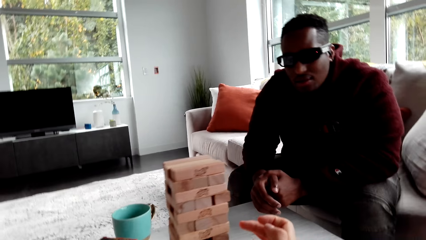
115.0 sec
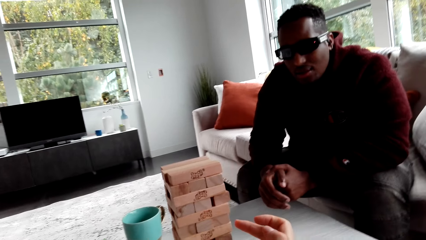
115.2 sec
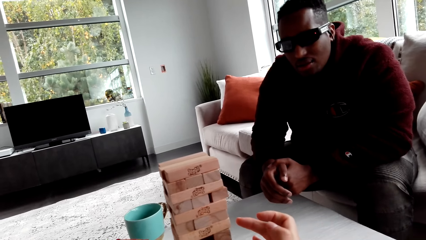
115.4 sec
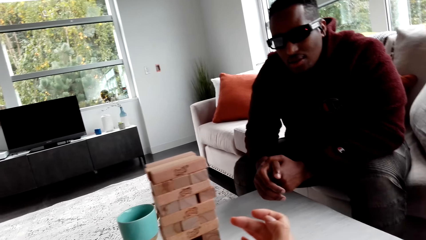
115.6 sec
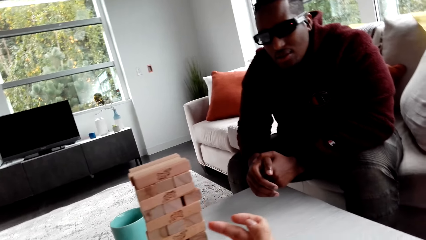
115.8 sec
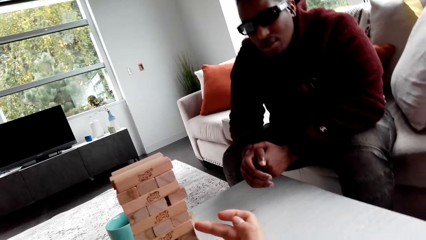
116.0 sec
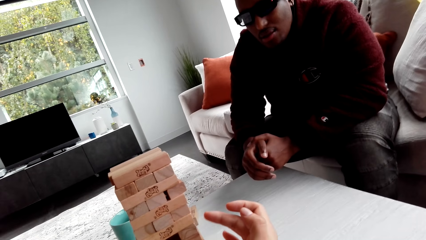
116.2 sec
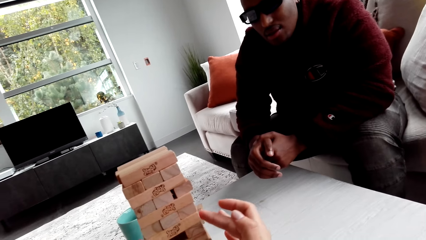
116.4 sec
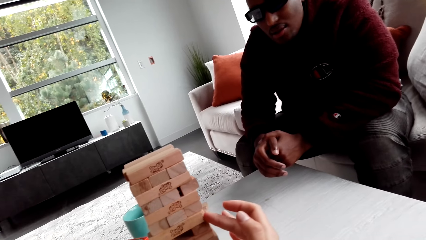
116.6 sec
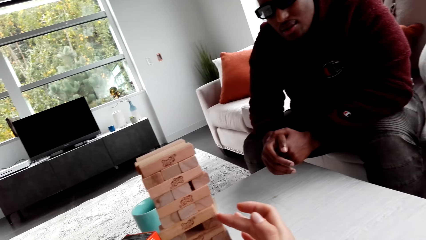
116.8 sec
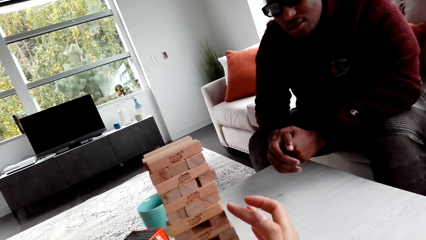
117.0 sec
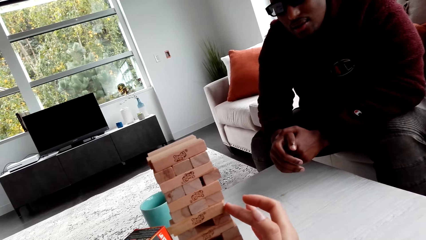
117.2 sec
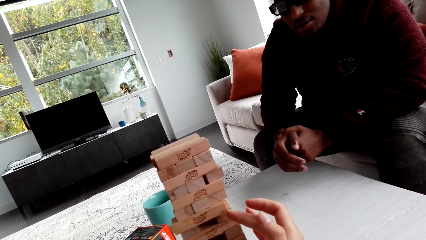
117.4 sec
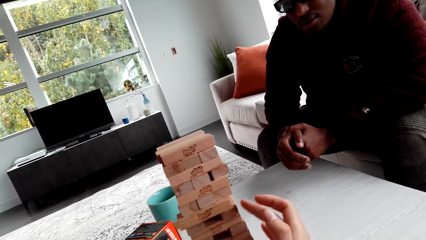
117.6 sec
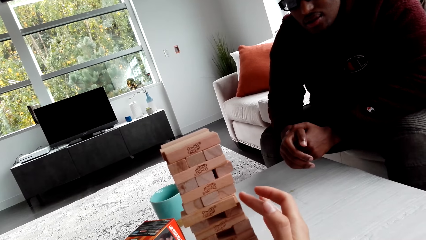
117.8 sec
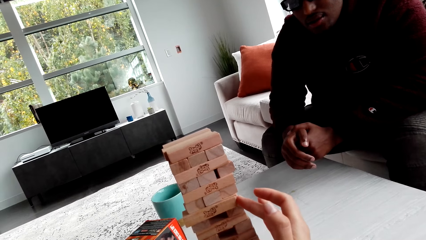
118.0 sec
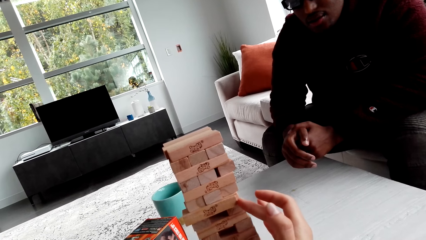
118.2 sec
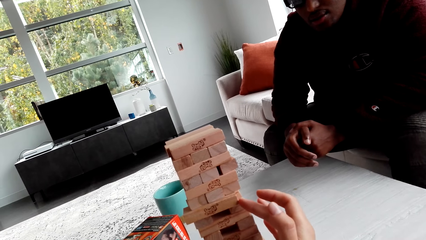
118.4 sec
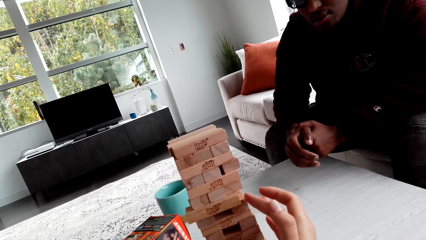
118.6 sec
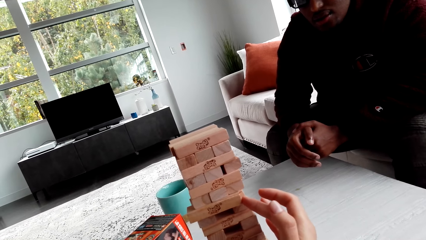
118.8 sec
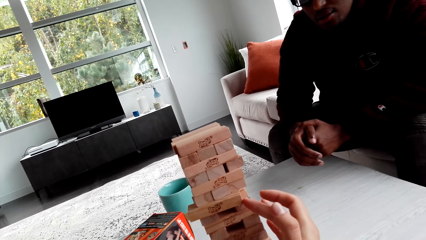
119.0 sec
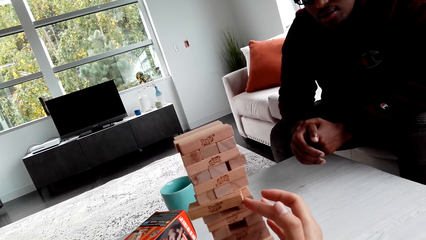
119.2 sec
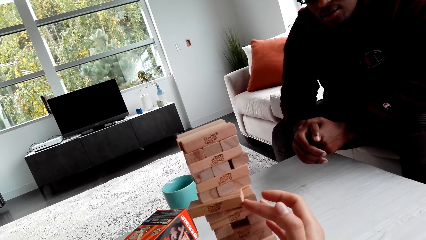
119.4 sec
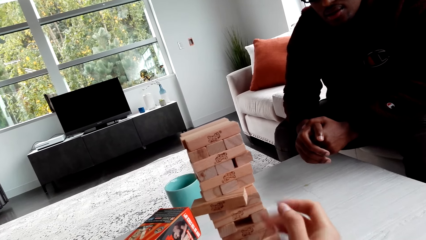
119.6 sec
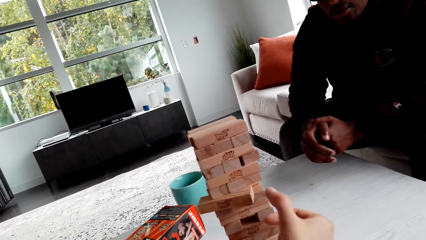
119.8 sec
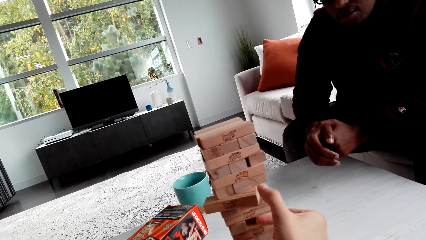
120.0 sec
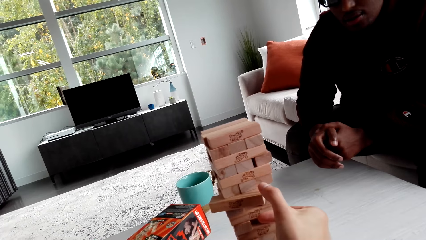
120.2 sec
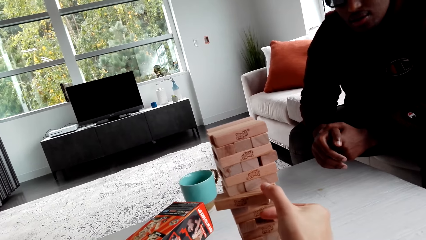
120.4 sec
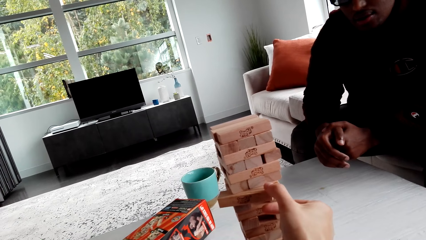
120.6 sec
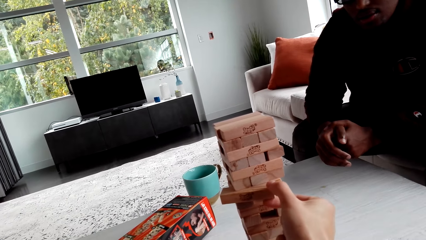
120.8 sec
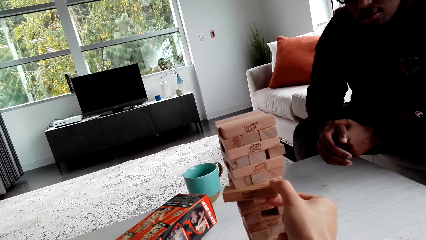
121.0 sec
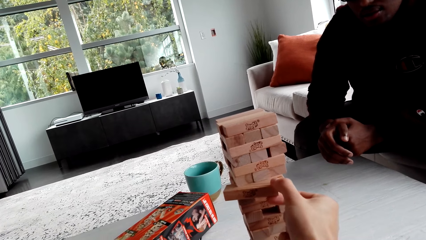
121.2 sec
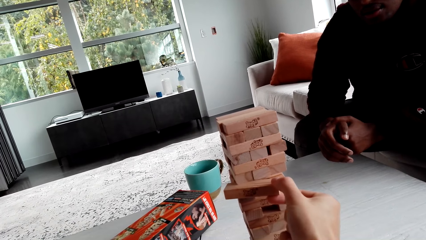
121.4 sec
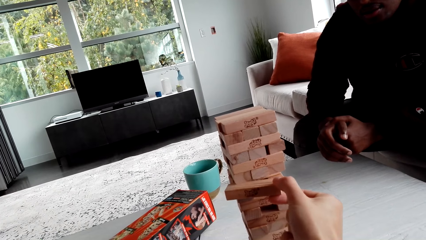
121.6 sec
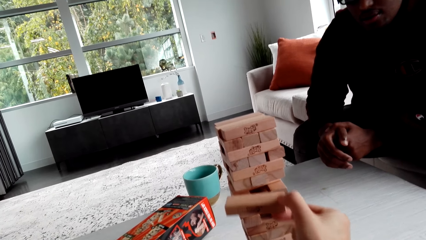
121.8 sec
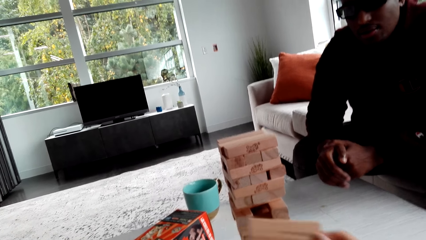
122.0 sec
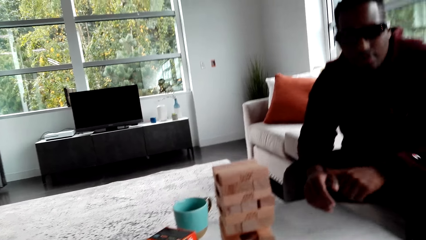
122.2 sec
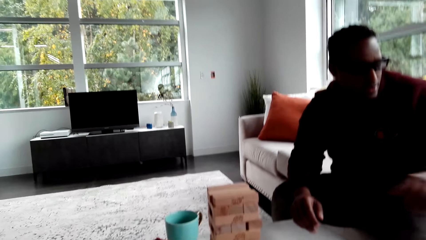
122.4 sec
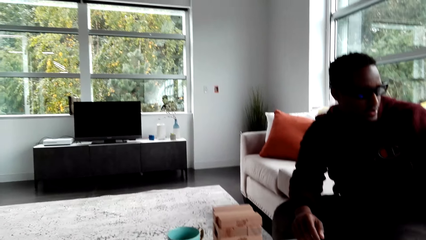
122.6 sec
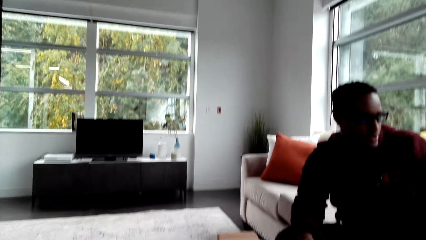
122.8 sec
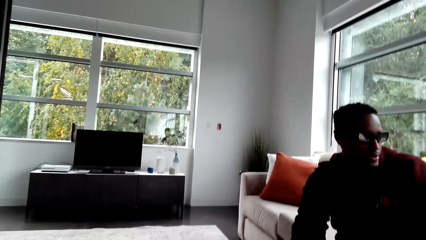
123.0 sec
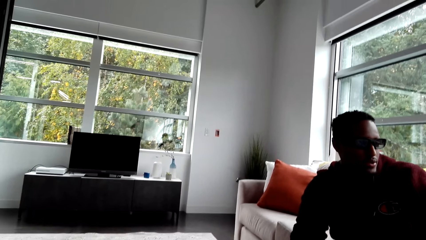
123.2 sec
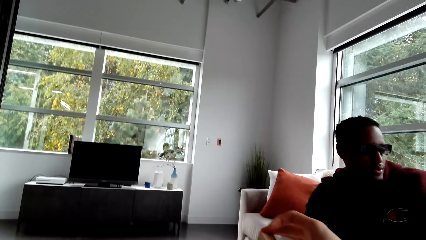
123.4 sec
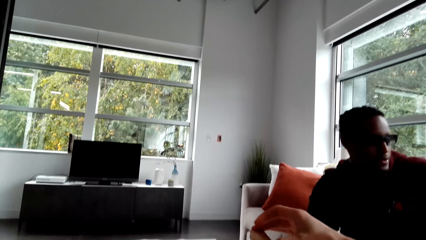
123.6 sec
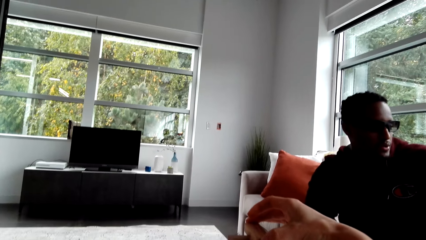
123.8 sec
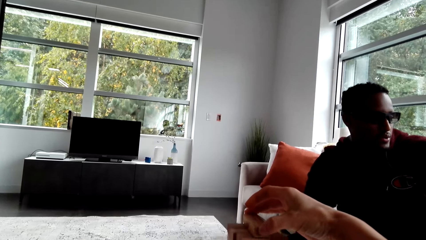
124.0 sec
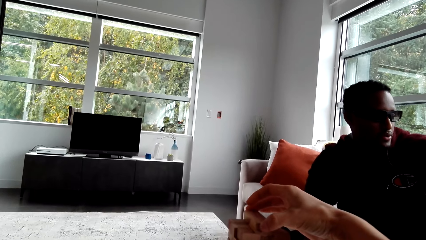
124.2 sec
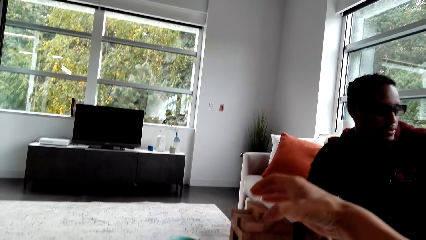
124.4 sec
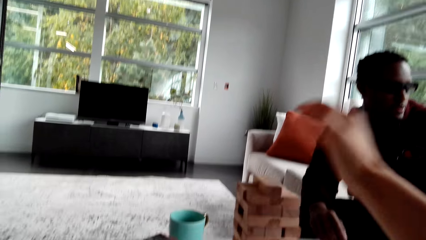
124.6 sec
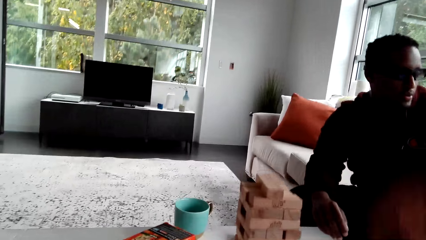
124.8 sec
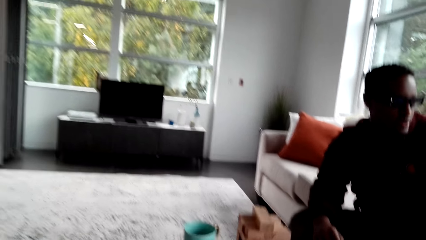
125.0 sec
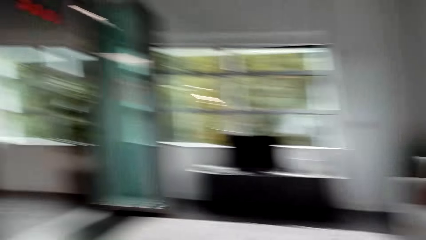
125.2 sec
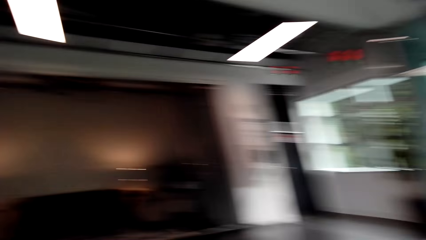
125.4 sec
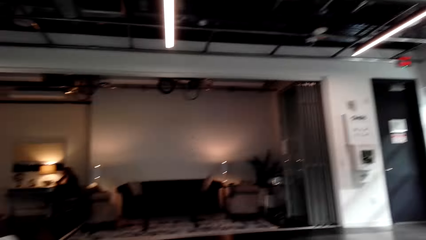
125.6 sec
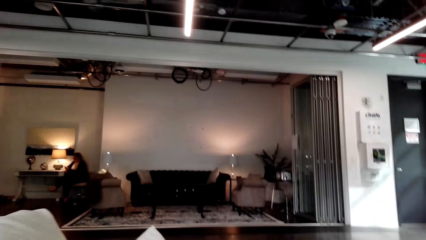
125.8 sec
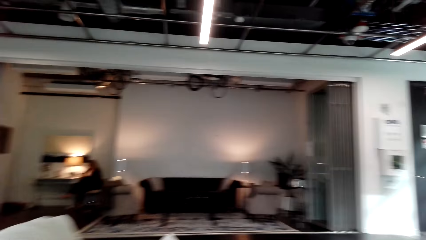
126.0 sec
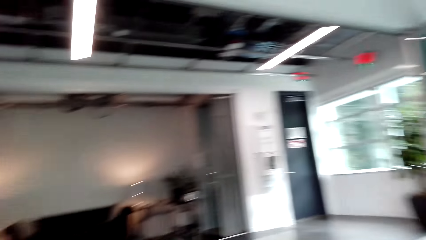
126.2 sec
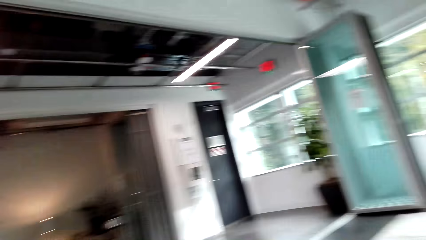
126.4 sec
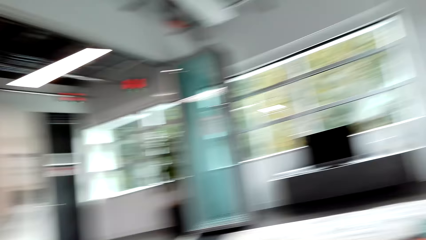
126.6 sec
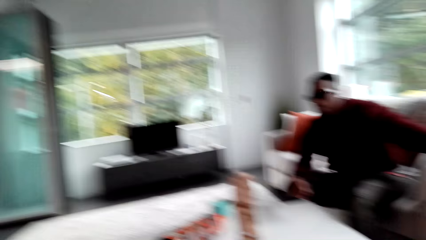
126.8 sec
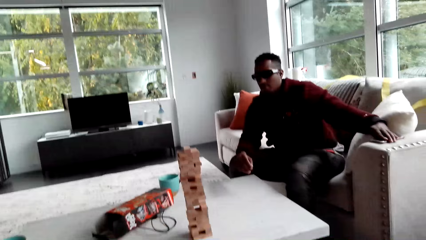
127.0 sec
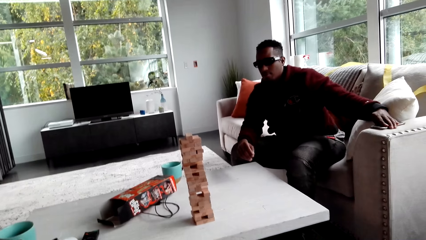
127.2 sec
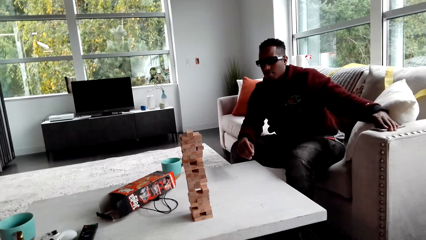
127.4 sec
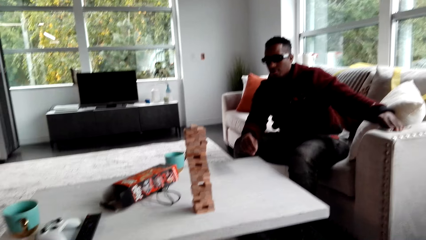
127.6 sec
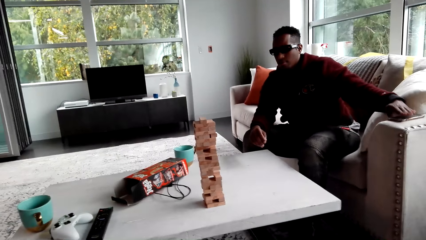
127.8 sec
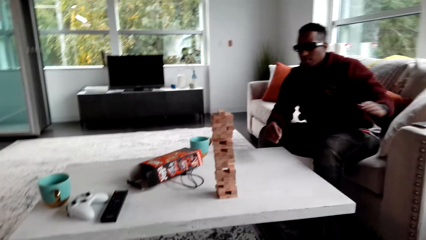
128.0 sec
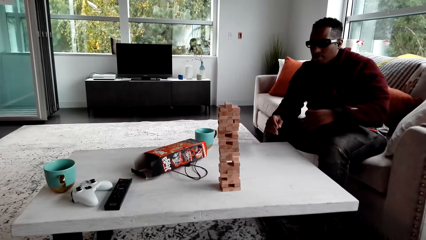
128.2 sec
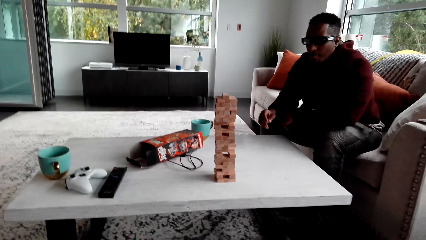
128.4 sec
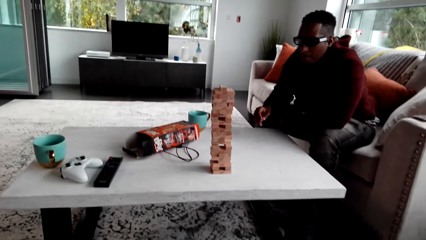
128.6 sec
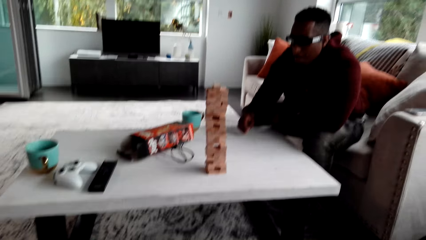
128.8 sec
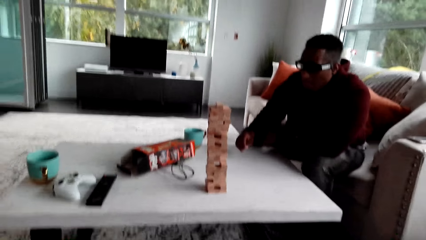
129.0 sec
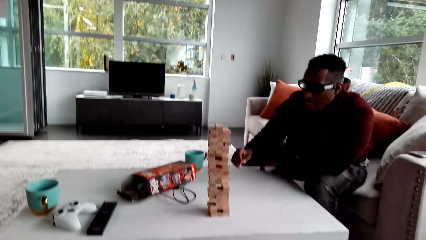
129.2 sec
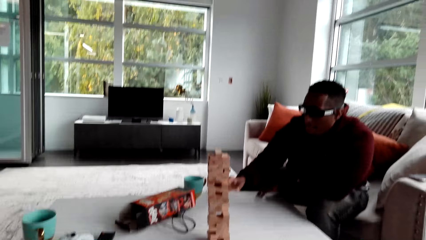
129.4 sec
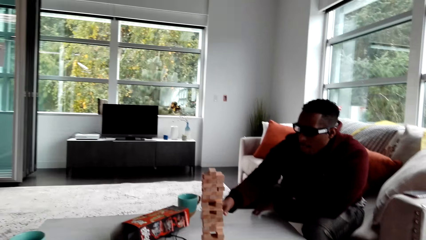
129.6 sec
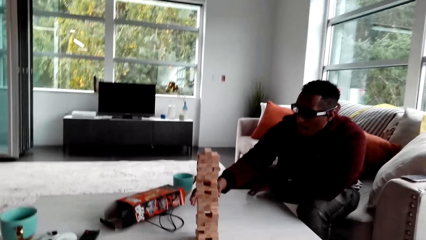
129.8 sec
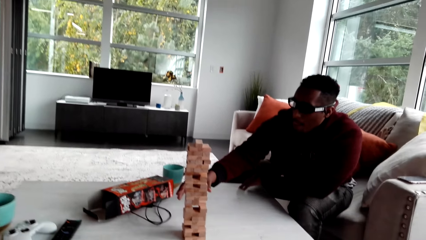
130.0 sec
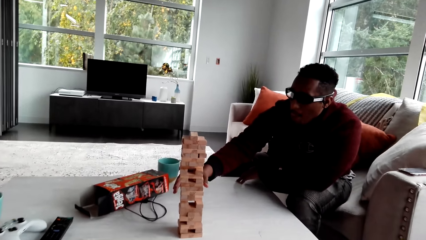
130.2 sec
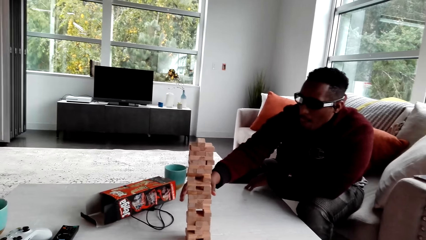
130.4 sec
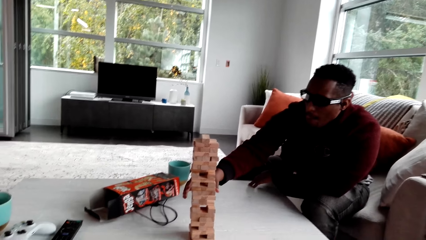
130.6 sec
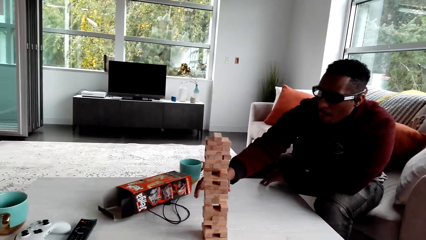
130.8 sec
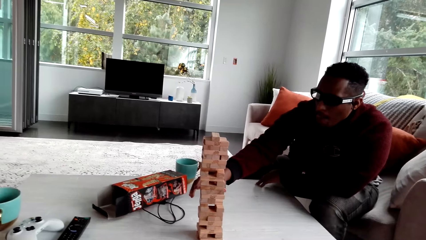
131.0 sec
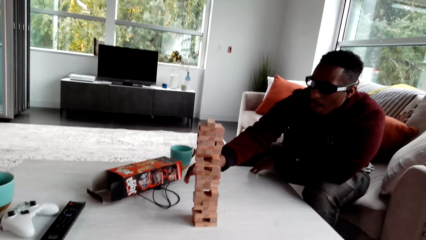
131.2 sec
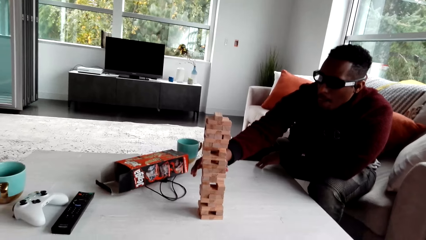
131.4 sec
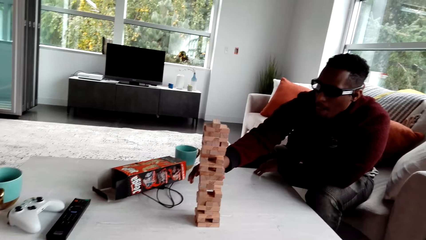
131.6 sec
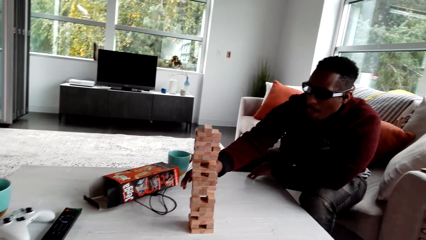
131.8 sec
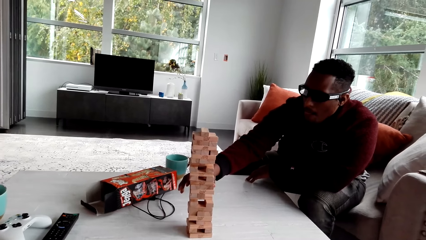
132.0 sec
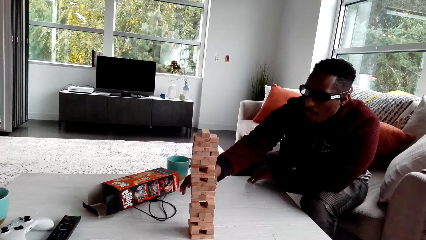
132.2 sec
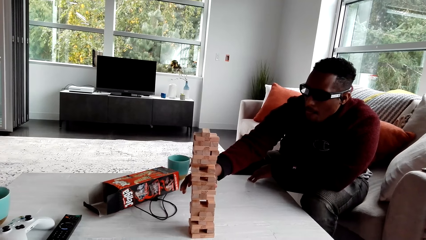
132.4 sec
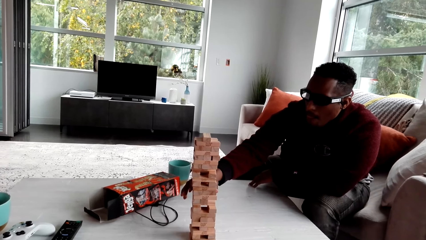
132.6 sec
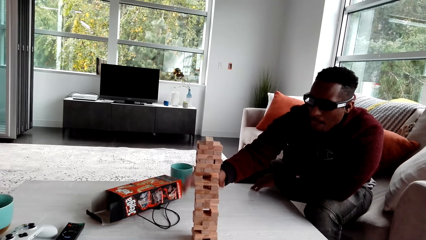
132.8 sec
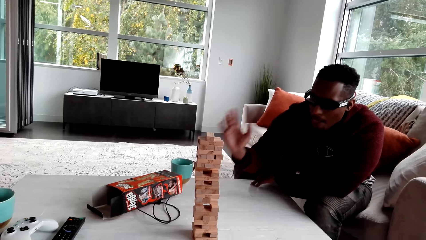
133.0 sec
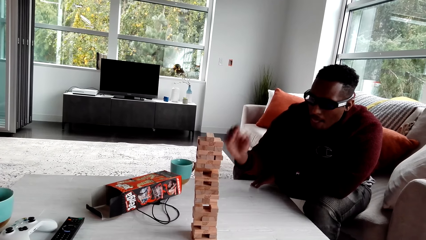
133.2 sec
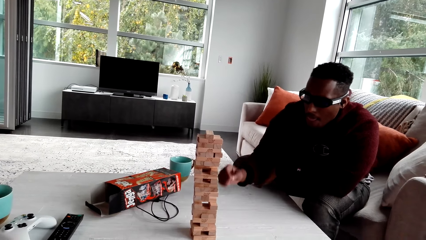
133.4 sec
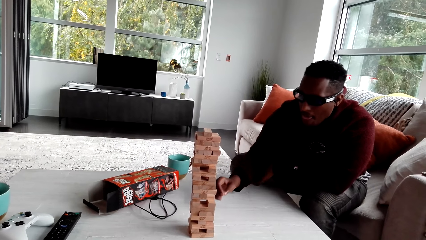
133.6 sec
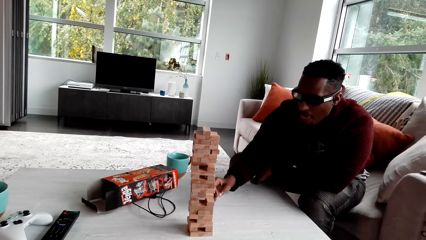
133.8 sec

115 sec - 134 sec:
The camera wearer removes a jenga block. They look around. They remove the jenga block. A person plays the jenga game. The camera wearer turns around. They look around. The person removes the jenga block.
